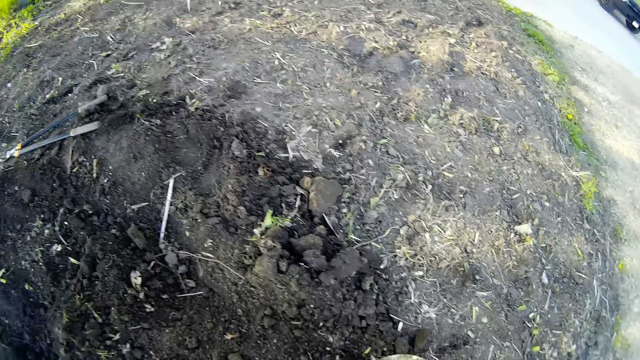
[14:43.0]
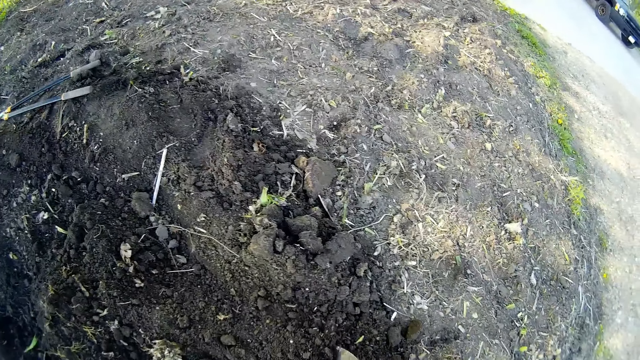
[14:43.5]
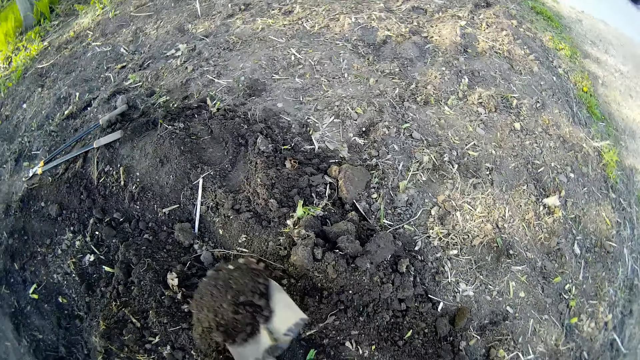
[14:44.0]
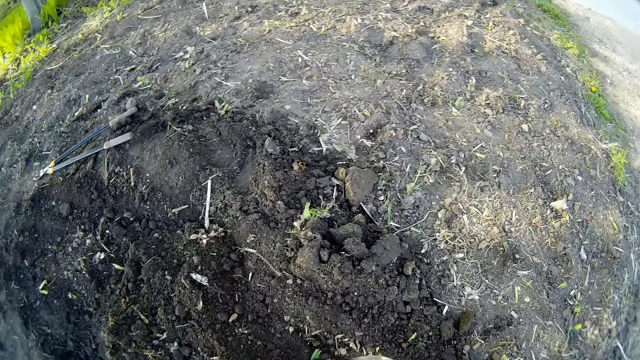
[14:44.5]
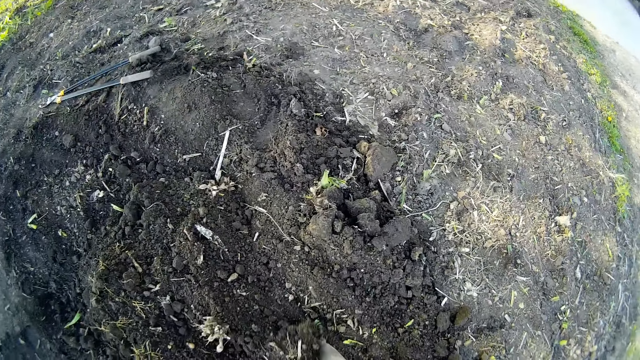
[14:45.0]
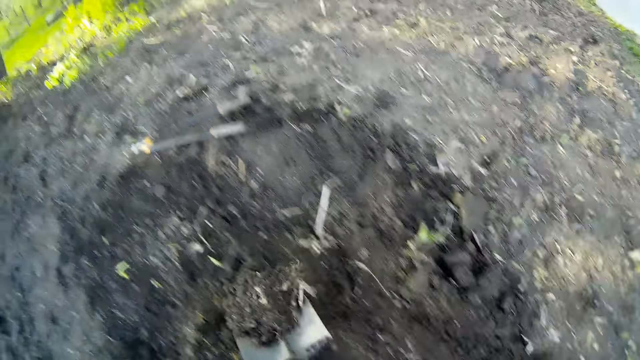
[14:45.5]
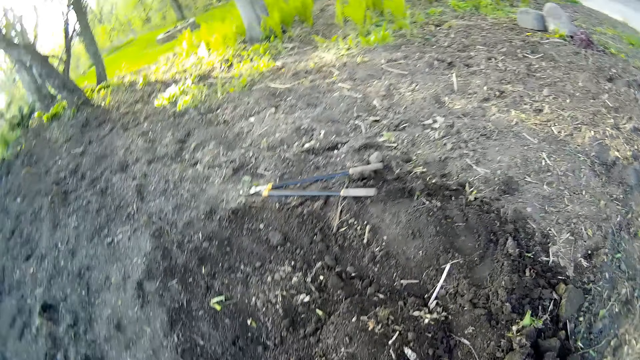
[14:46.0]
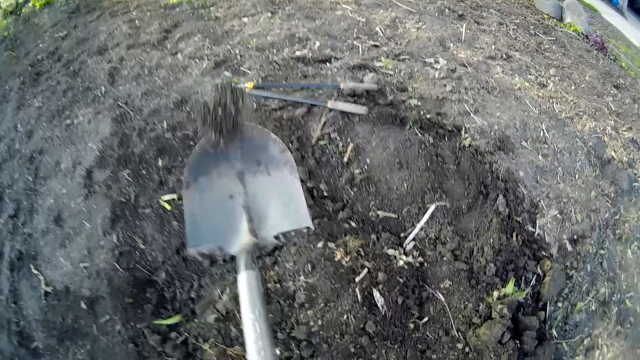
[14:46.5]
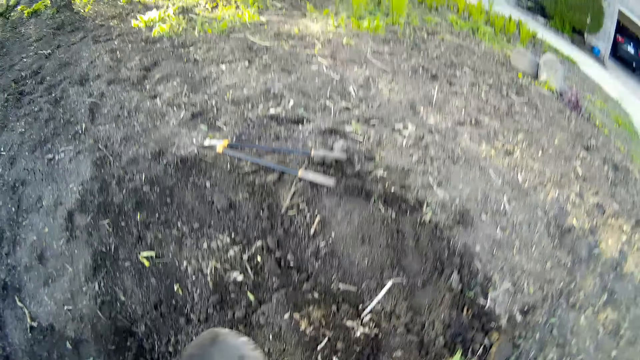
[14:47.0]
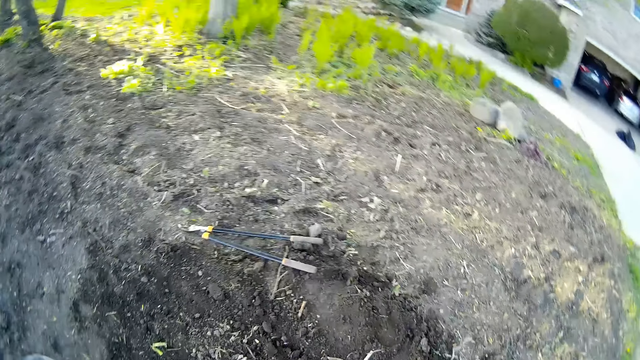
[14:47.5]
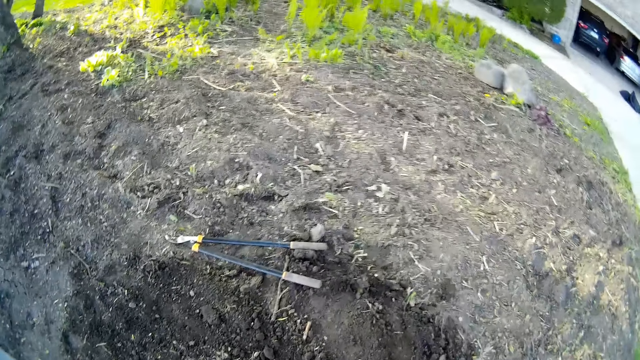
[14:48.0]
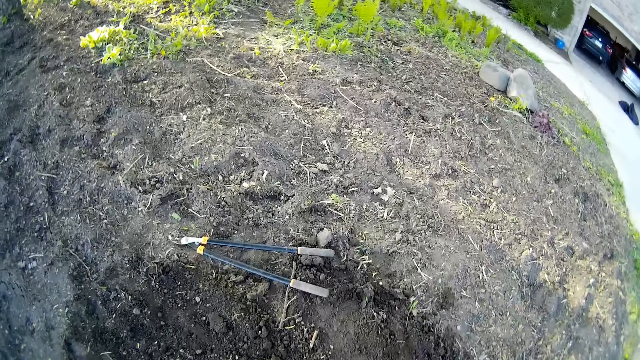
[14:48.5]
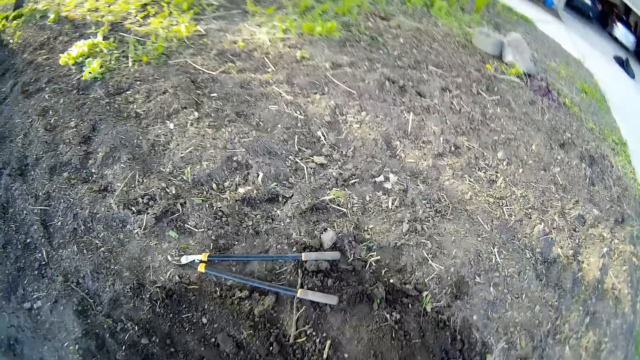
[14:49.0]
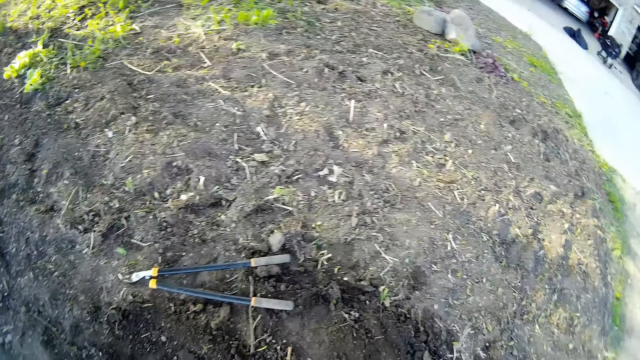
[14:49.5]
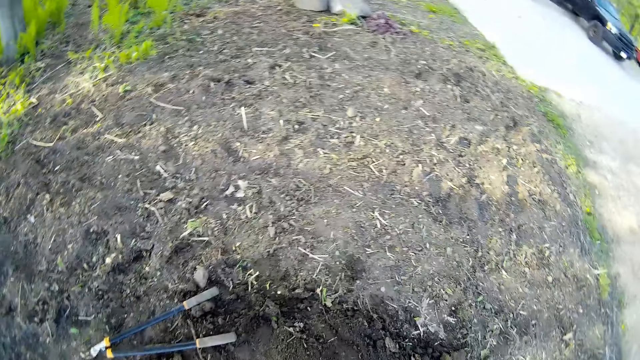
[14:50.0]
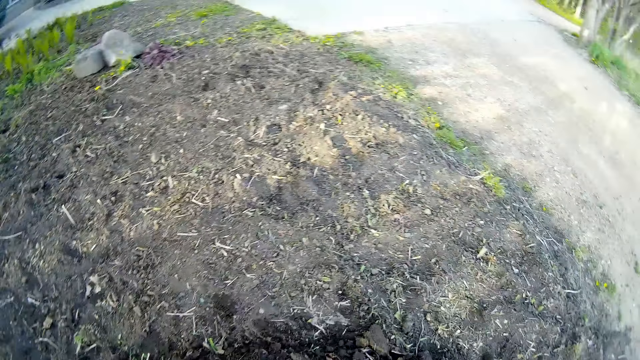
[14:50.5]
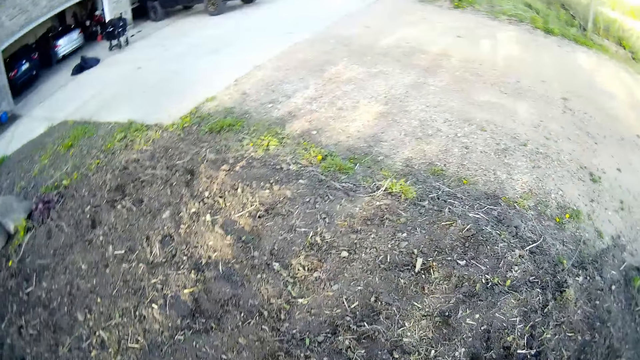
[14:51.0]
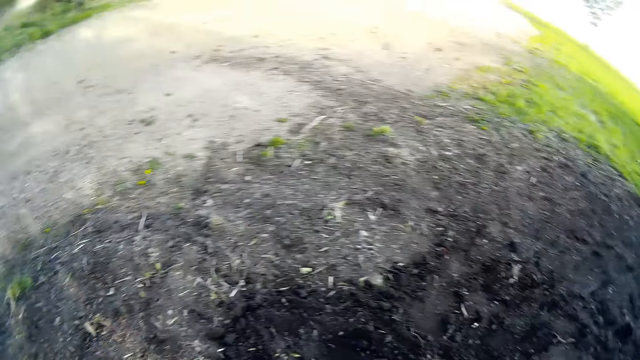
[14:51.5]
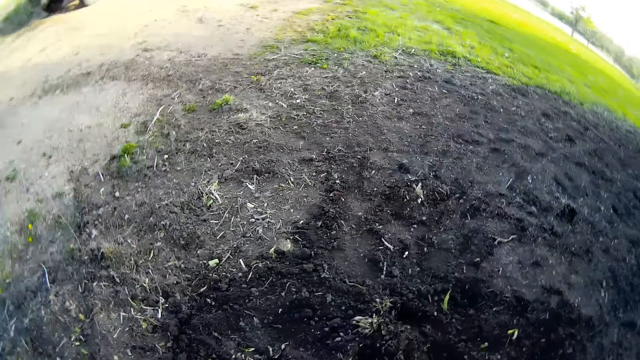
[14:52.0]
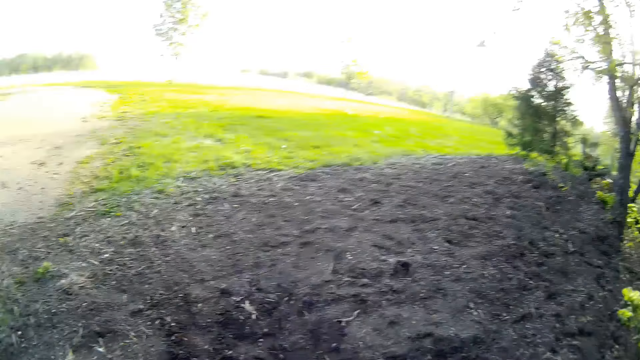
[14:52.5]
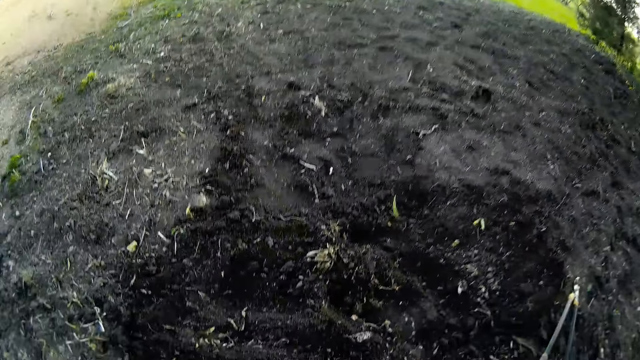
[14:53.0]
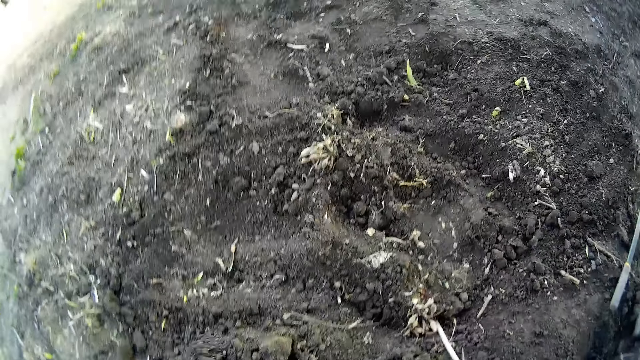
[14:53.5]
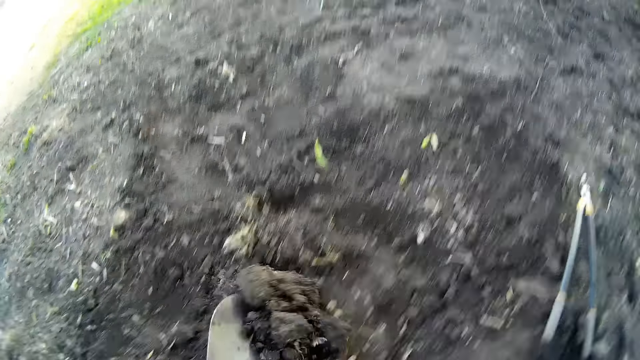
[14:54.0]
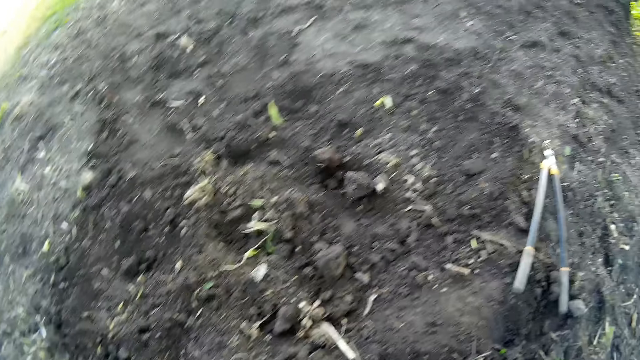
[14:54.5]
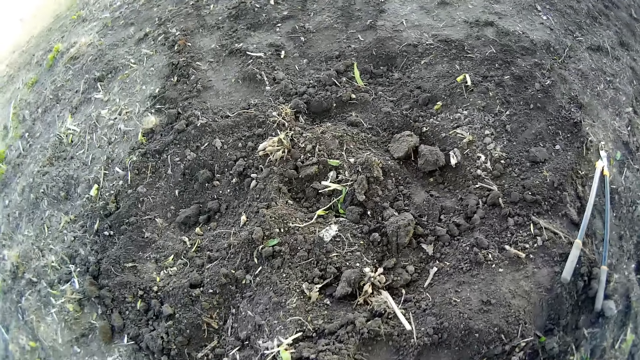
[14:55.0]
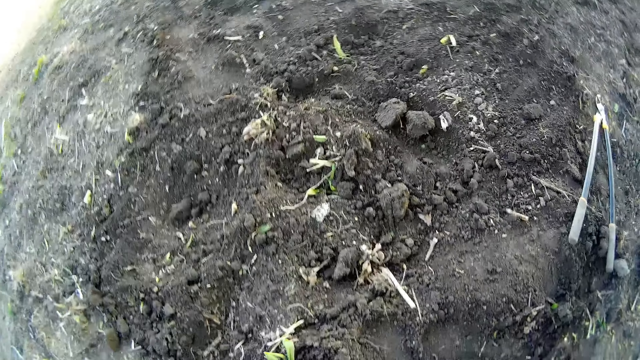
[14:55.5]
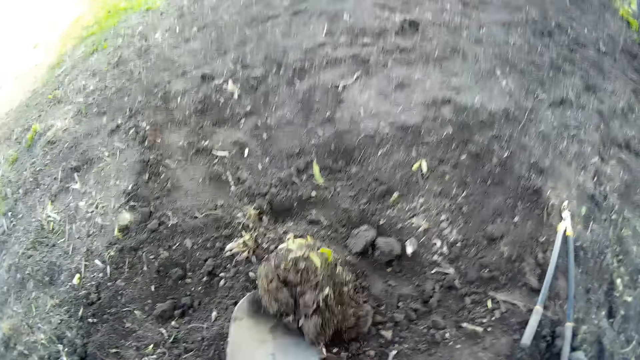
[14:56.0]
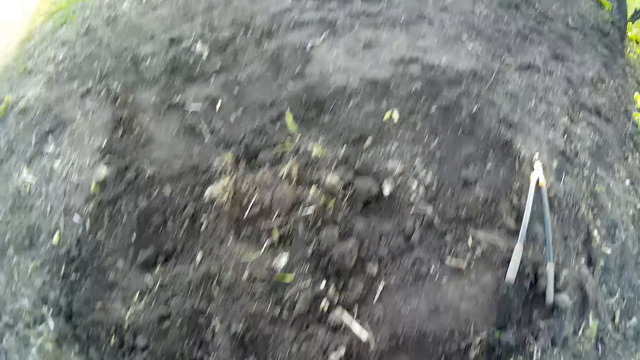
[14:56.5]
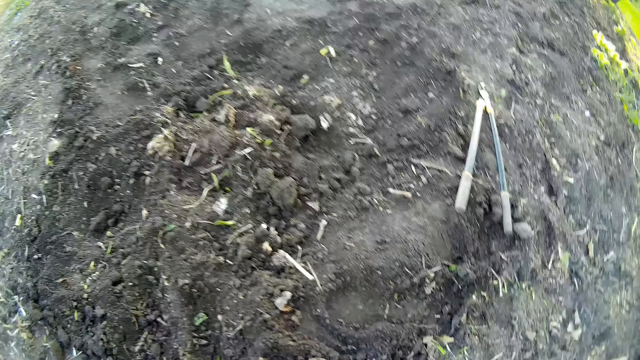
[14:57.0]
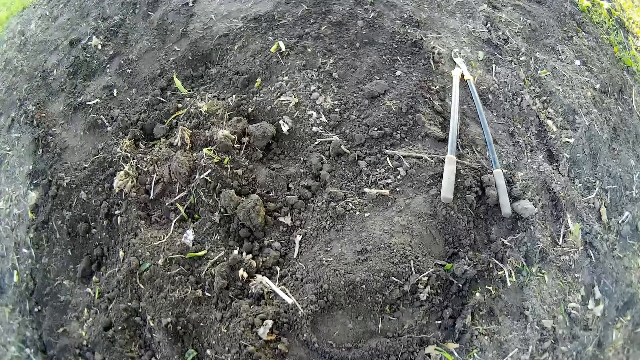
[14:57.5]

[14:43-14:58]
The camera wearer hits the ground with the shovel. They till the lawn with the shovel.

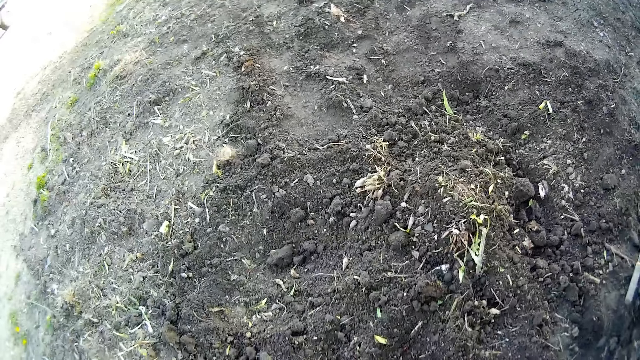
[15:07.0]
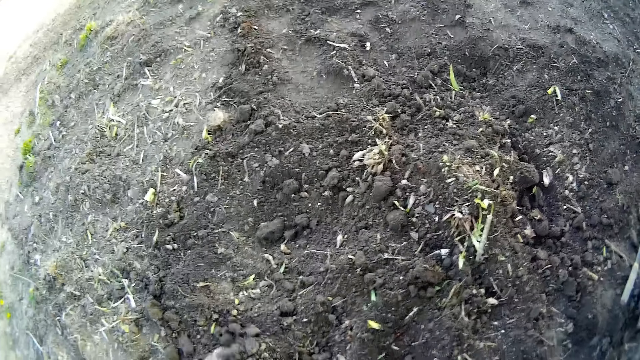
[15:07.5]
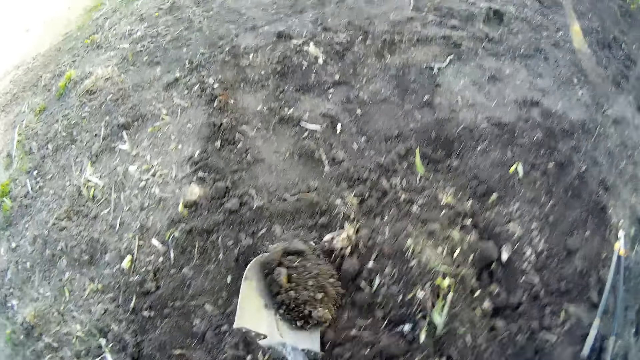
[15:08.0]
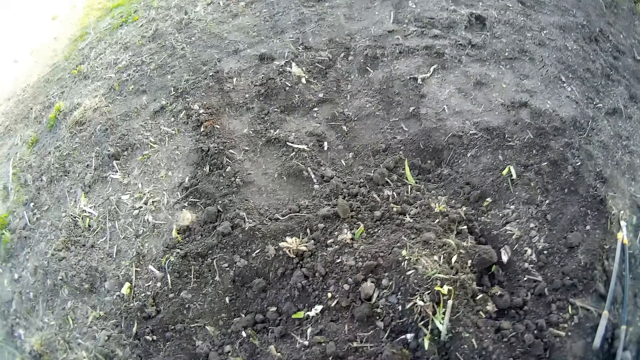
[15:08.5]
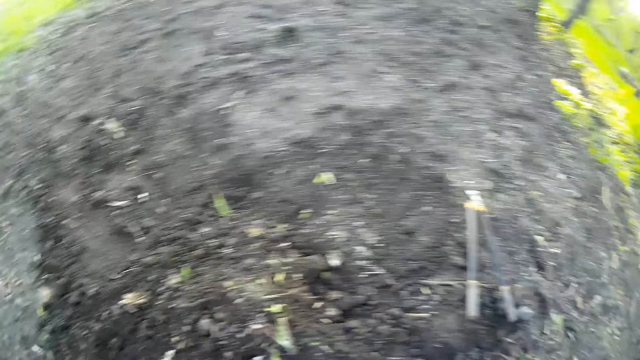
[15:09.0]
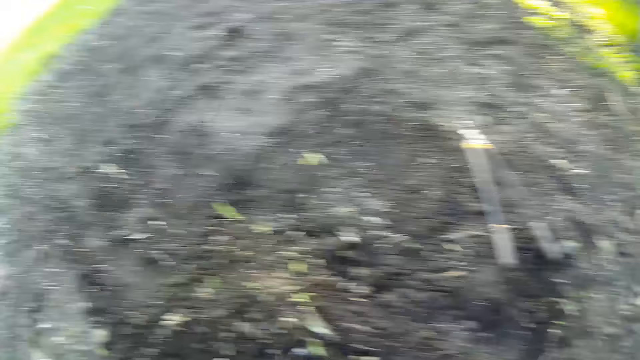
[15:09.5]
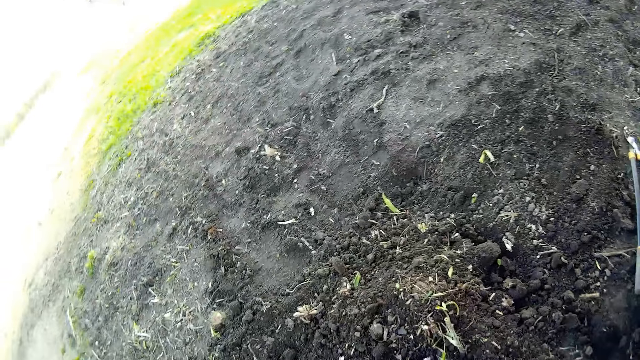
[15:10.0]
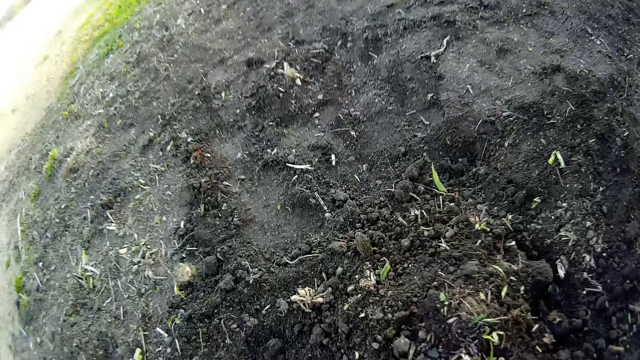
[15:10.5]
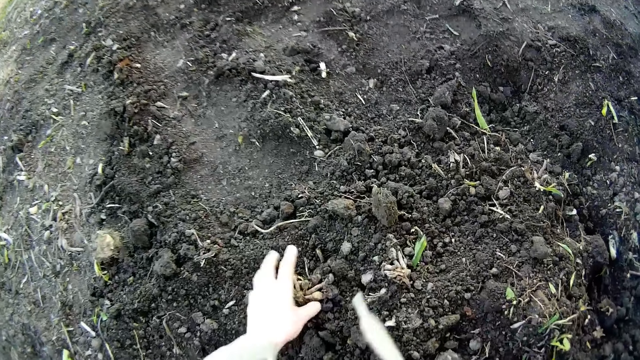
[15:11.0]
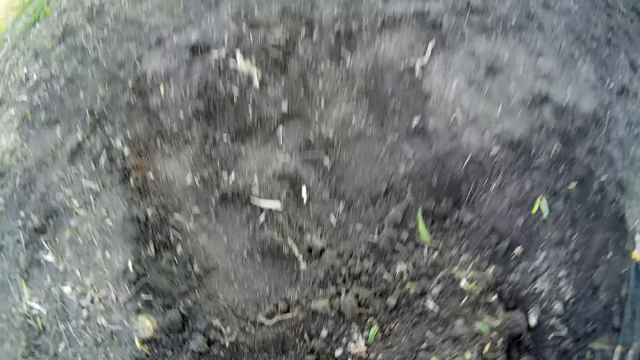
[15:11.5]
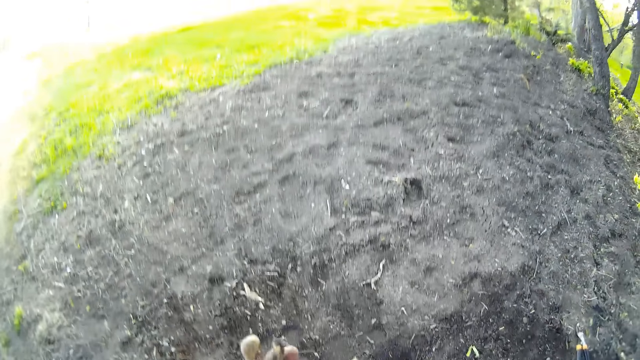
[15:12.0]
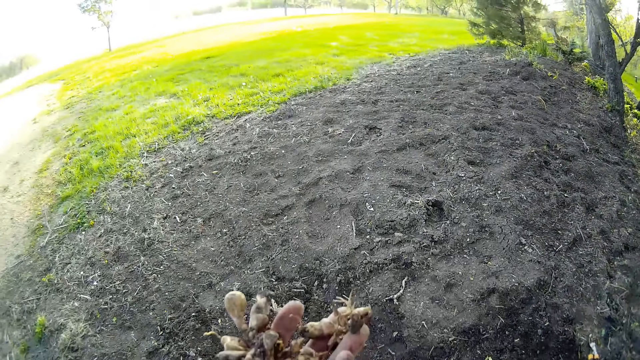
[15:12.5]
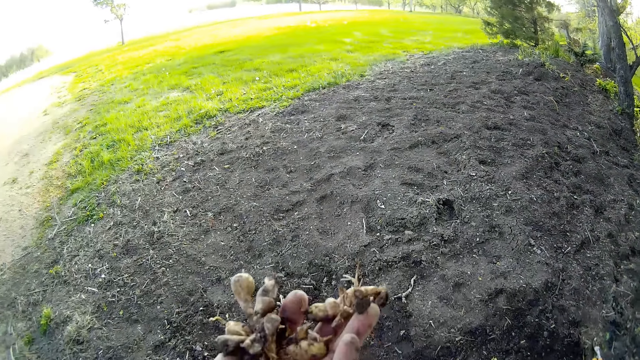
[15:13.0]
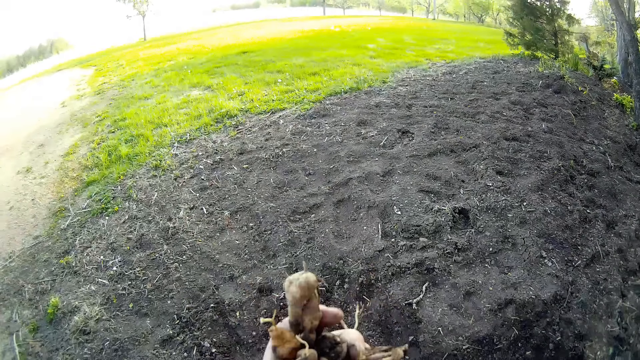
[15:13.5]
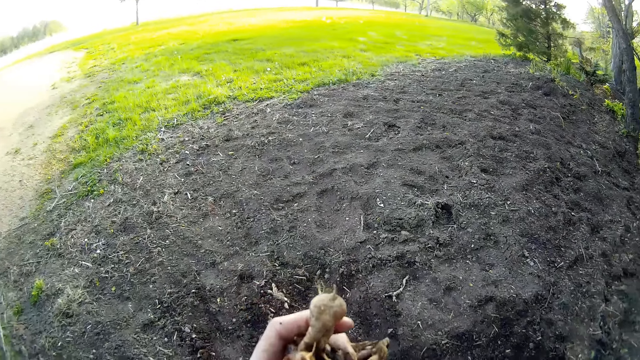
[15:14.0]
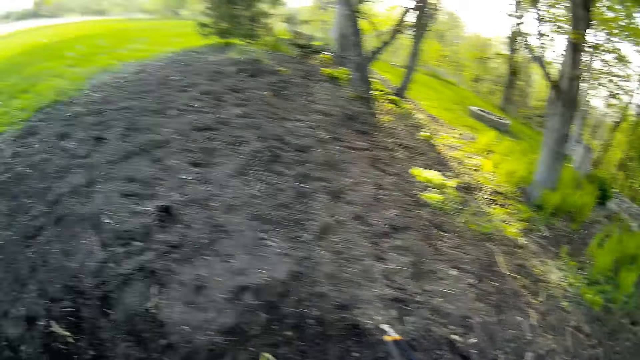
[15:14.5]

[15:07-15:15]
The camera wearer picks a dried root from the ground with her left hand. She observes the plant roots.
